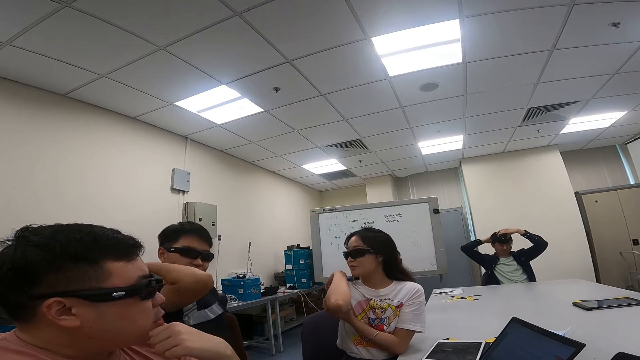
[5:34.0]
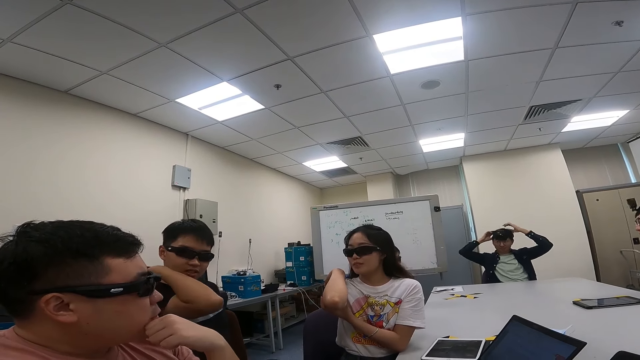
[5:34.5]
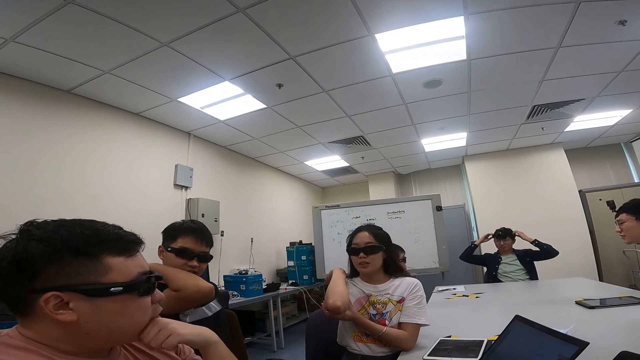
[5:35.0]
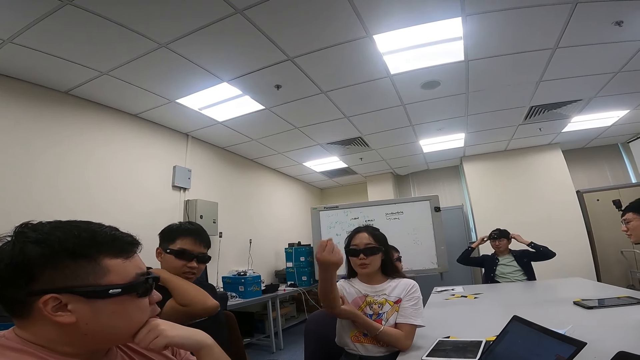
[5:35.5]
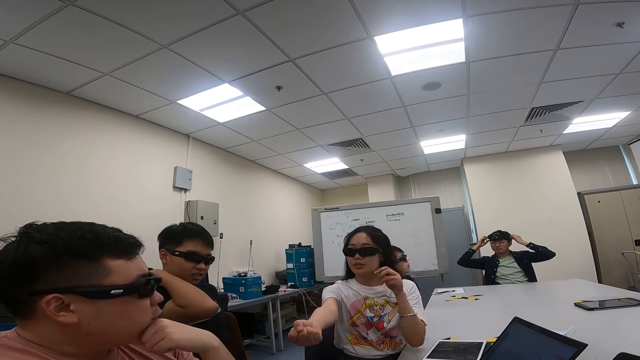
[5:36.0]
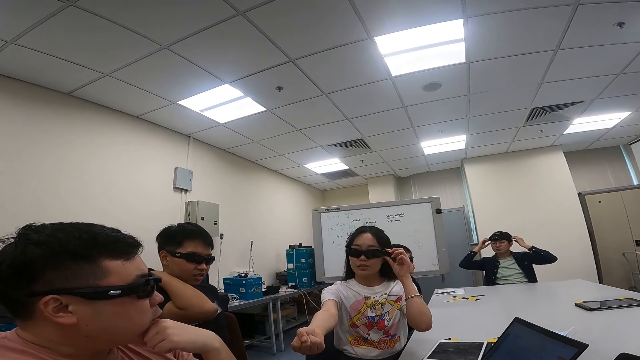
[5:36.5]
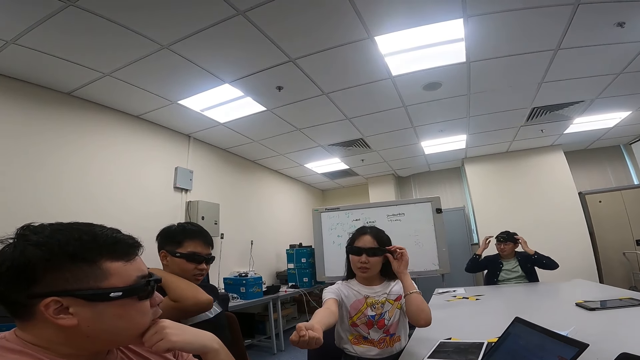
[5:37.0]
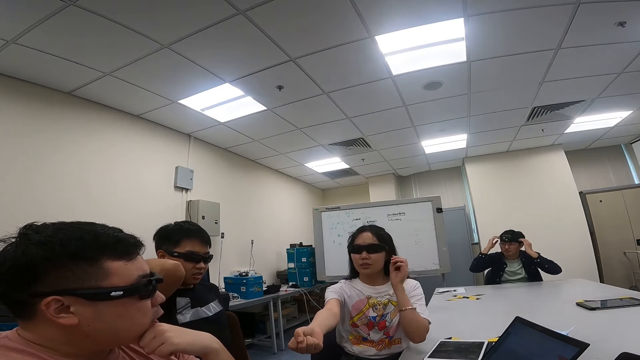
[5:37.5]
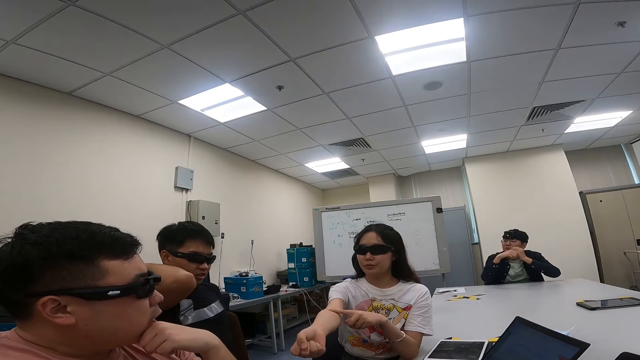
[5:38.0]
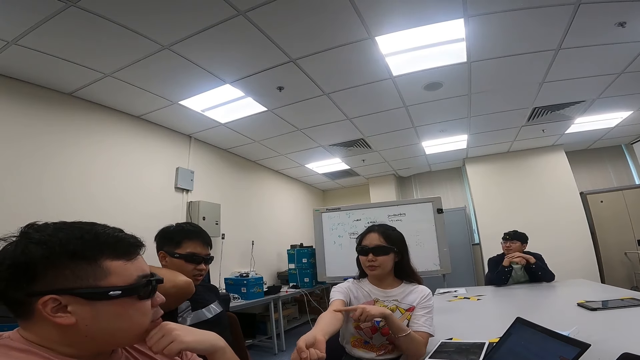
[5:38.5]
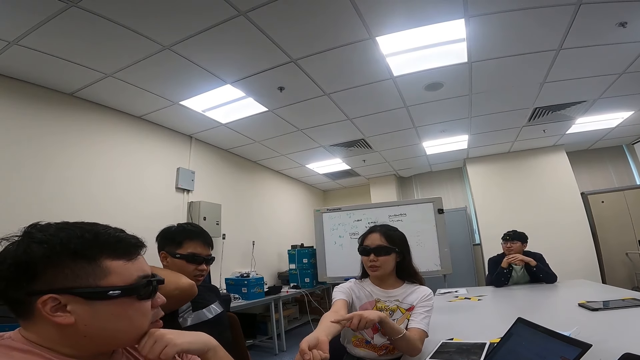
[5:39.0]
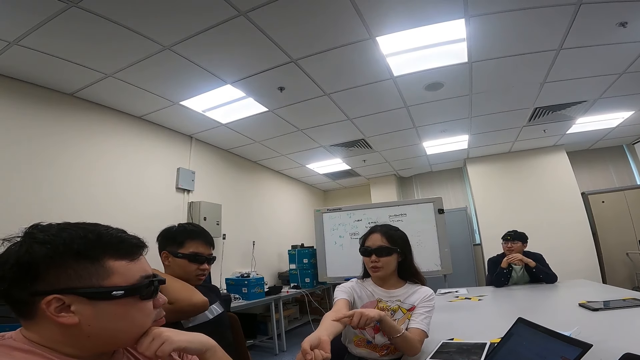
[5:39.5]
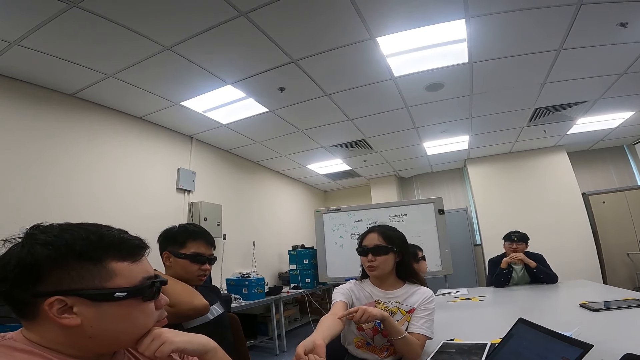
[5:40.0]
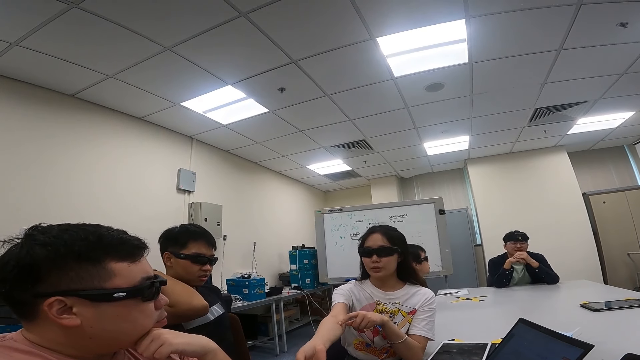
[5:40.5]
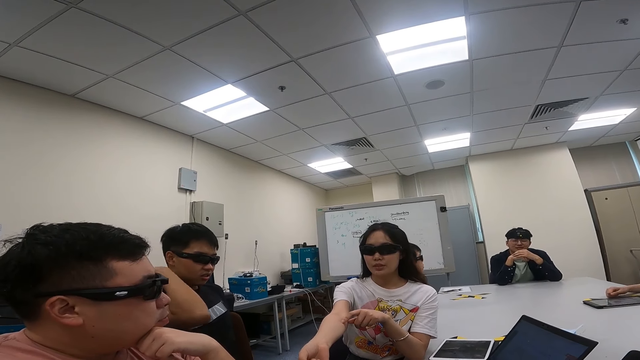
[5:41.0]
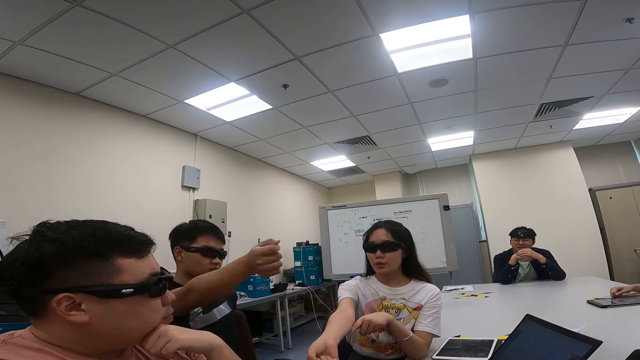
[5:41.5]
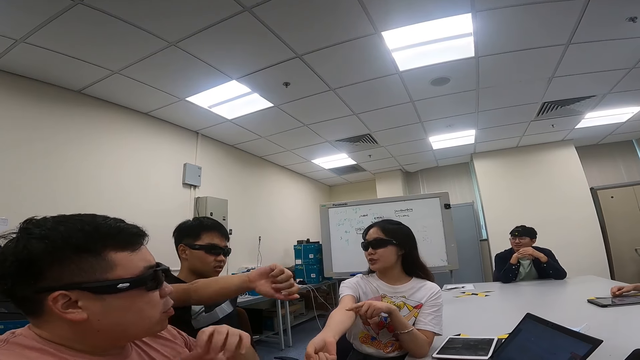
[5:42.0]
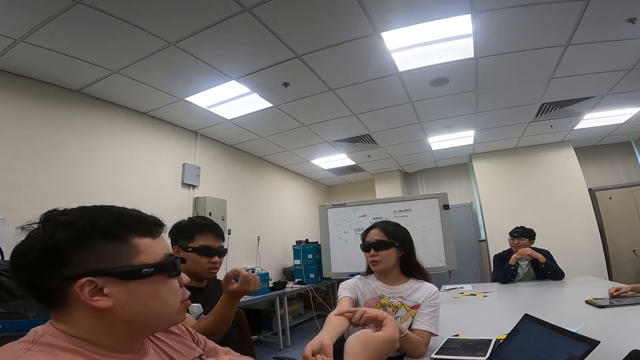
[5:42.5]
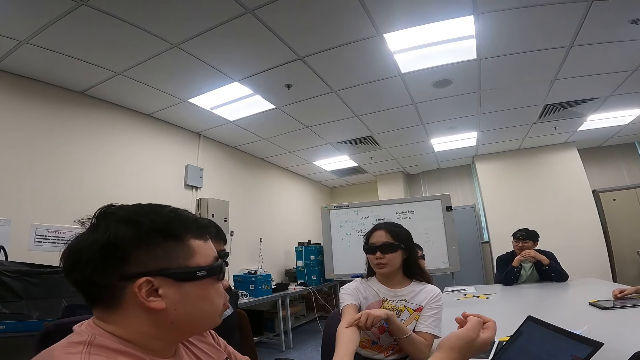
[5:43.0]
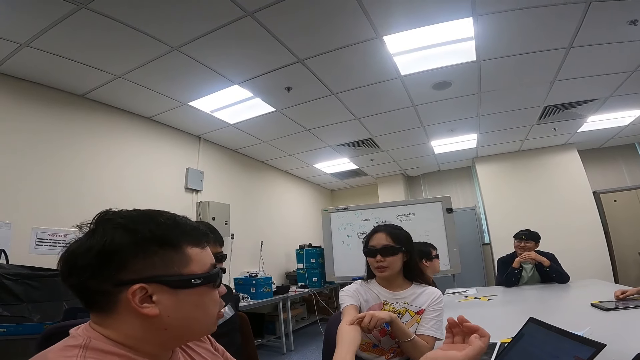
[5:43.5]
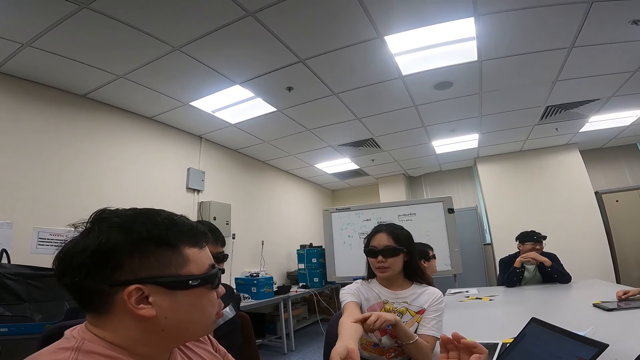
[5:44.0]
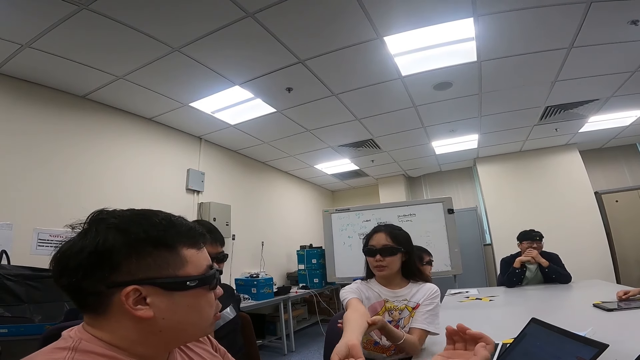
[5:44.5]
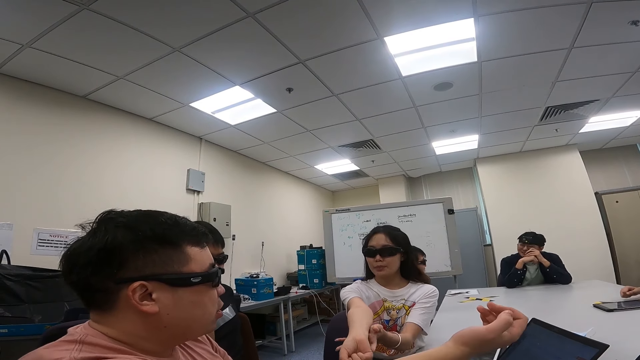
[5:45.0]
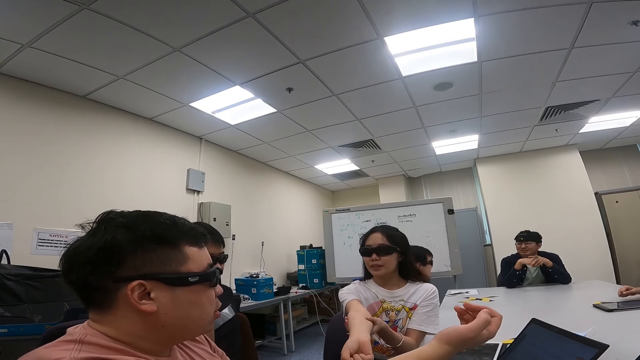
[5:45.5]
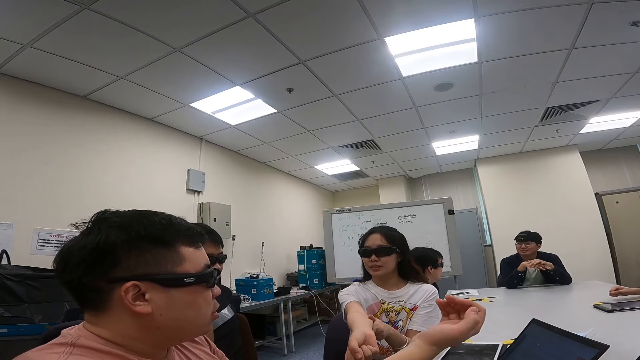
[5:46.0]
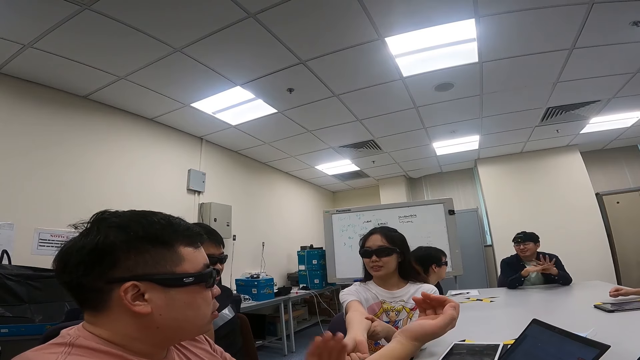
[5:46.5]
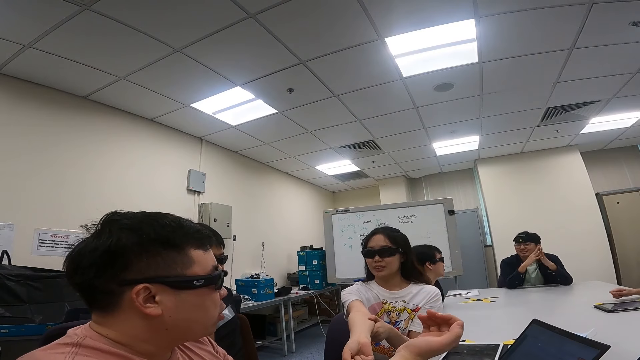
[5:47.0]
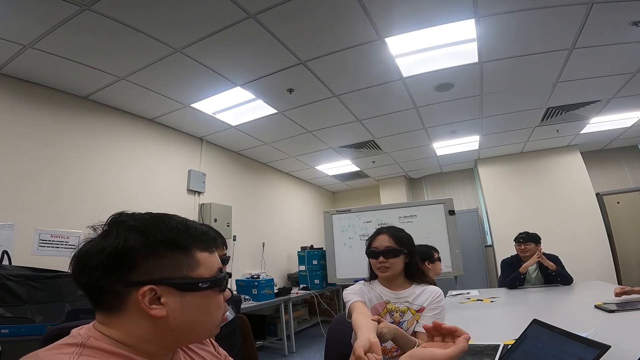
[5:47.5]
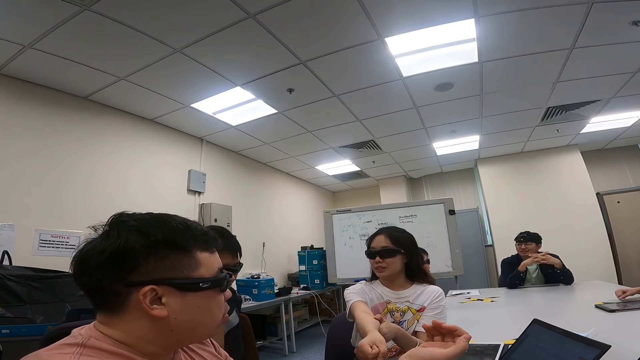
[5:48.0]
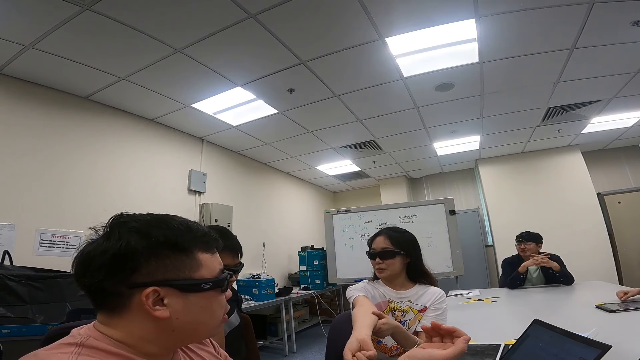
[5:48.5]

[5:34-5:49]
A person talks to another person. A man folds his arm as they converse. The other person touches the right hand. The other person talks to the first person. The first person talks to the other person. The other person talks to the first person.

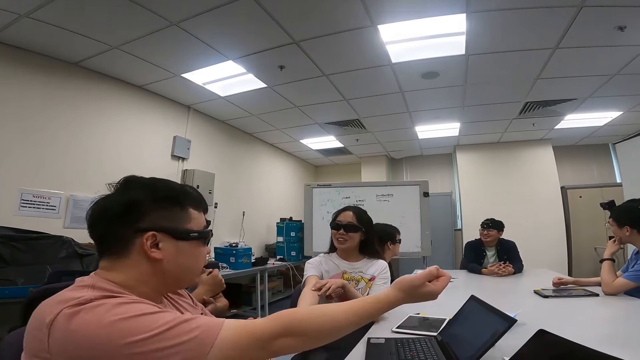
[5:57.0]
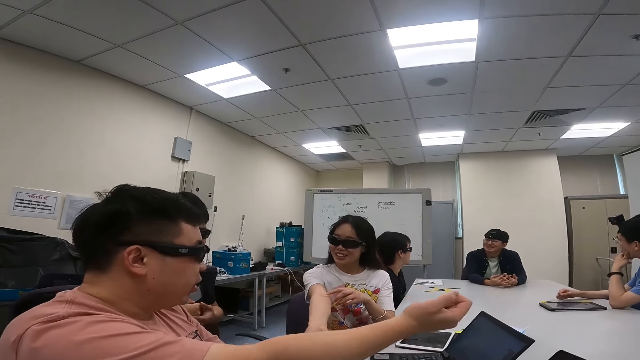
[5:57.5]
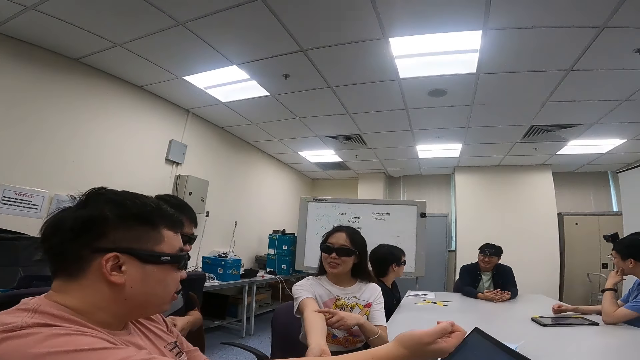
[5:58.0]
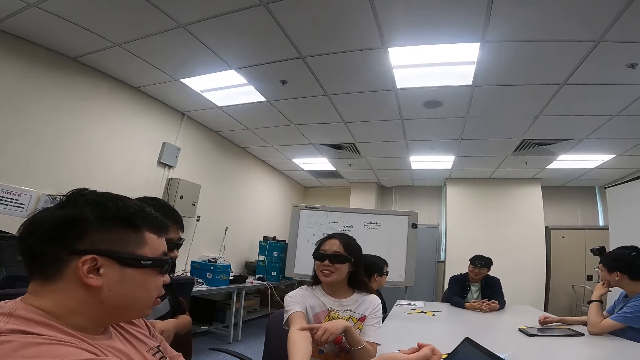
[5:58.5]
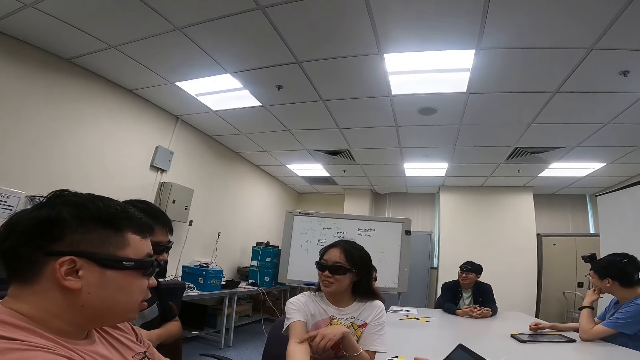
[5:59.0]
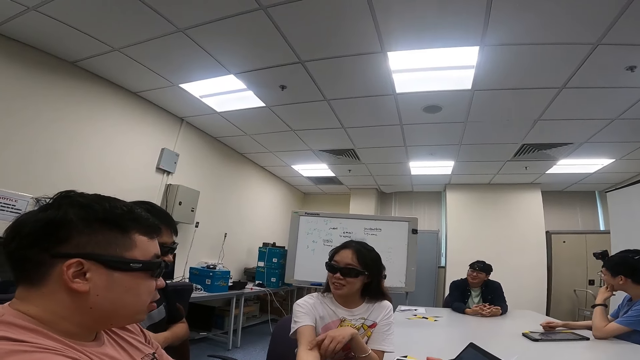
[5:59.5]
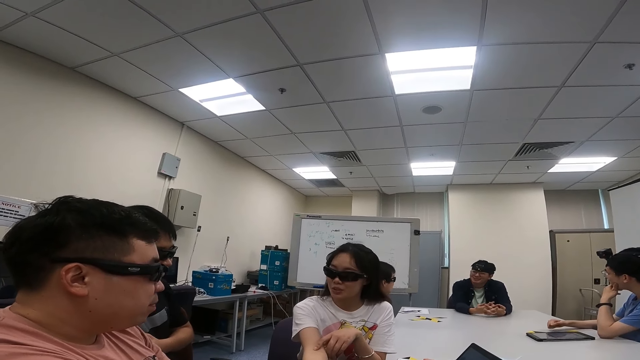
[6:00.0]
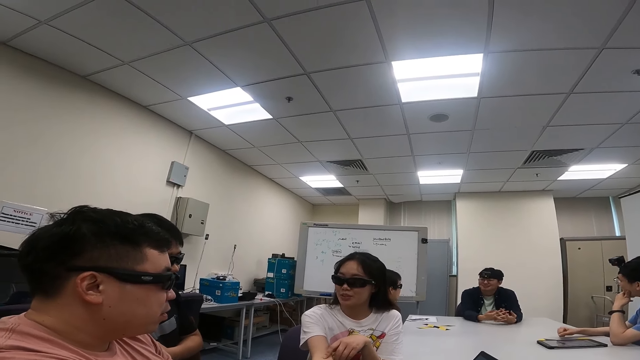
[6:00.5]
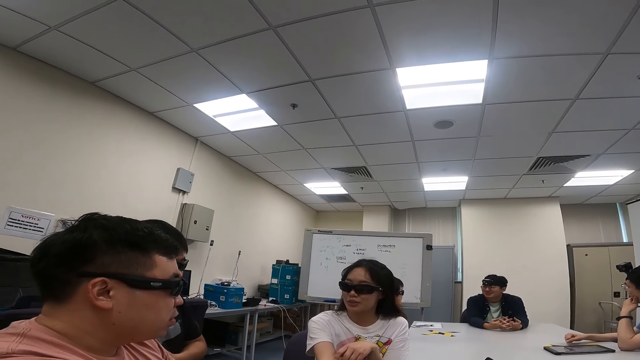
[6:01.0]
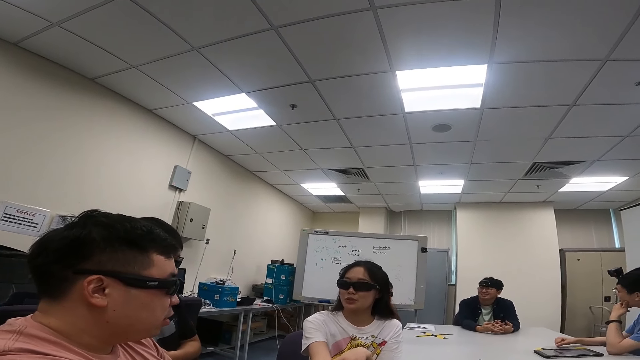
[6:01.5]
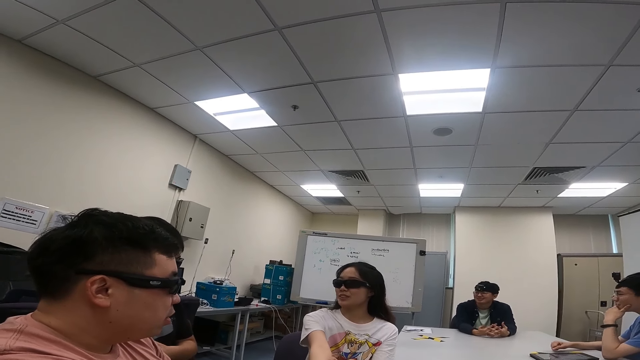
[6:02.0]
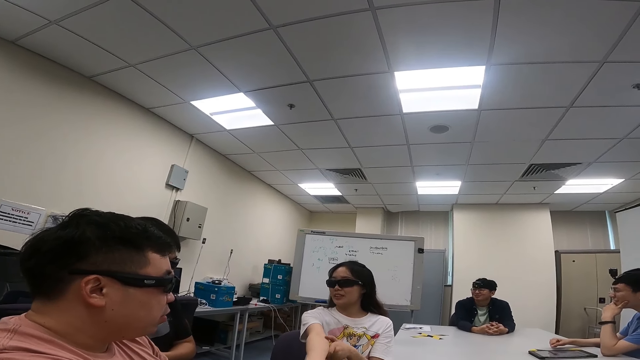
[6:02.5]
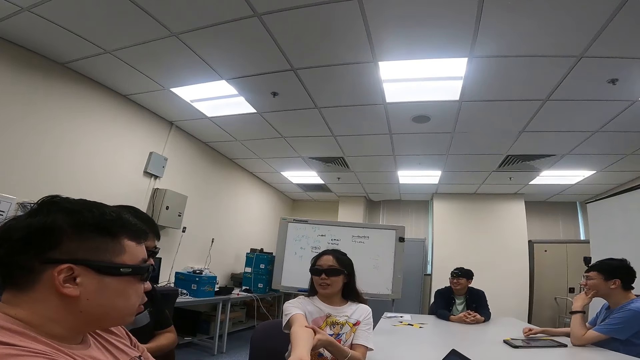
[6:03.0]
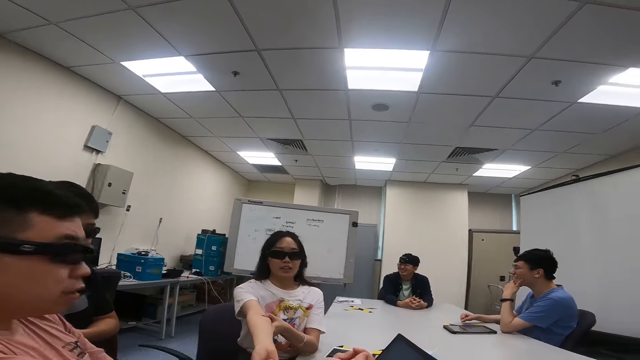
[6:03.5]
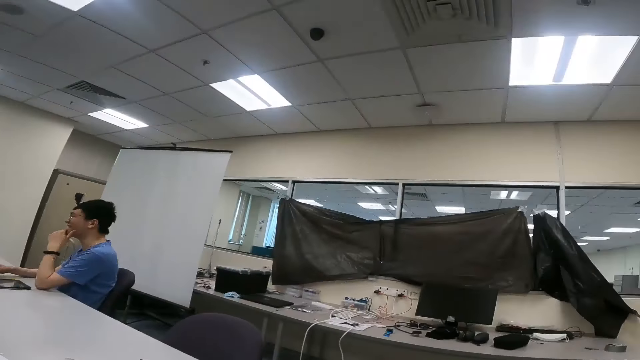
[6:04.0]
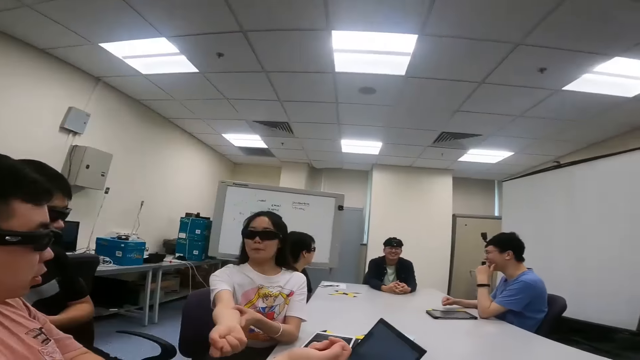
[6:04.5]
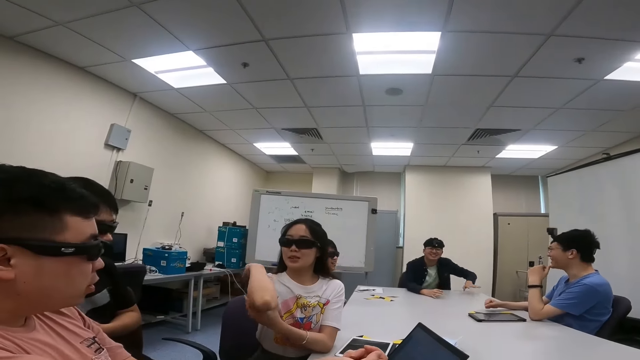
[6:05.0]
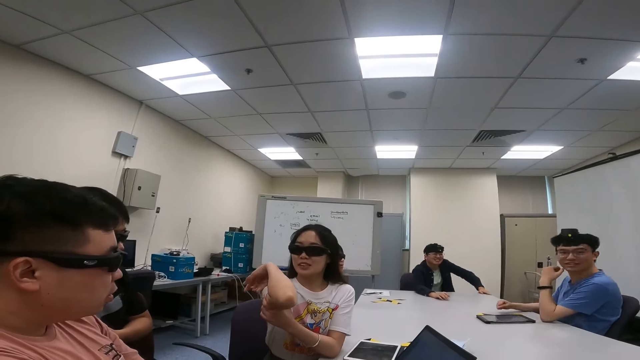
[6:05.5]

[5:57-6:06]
A person touches the right hand. Another person talks to the first person. The camera wearer looks aside.
